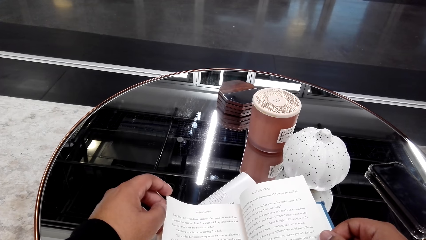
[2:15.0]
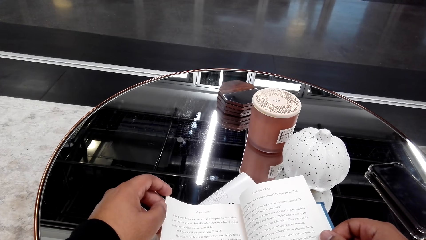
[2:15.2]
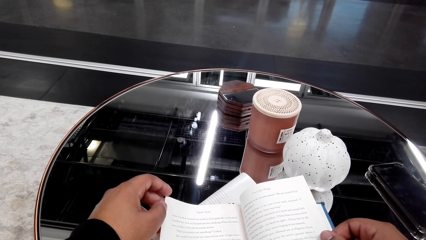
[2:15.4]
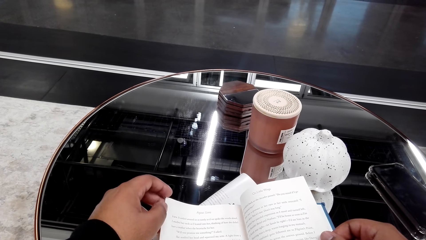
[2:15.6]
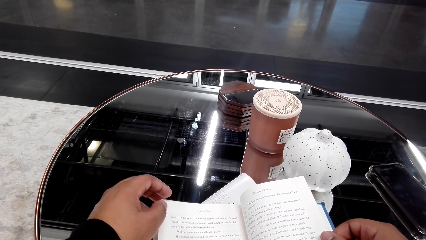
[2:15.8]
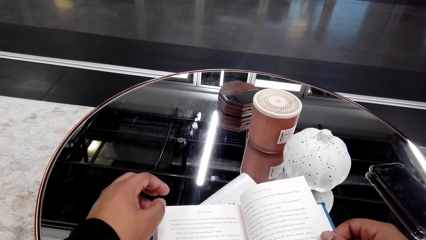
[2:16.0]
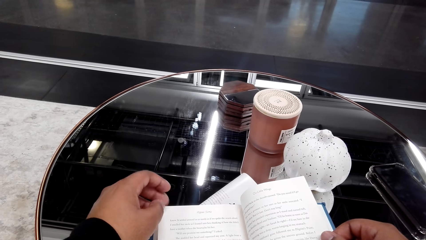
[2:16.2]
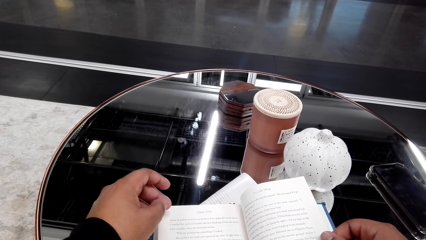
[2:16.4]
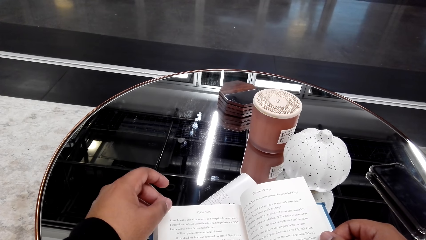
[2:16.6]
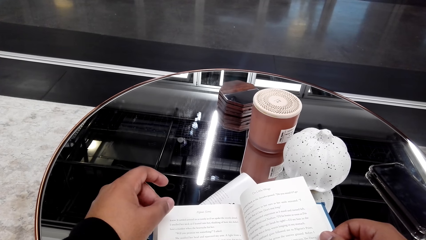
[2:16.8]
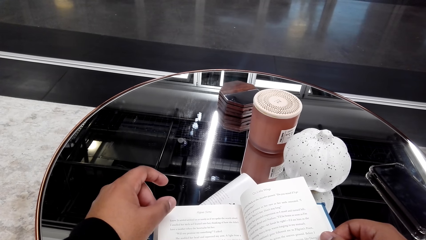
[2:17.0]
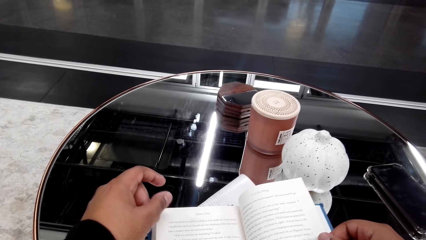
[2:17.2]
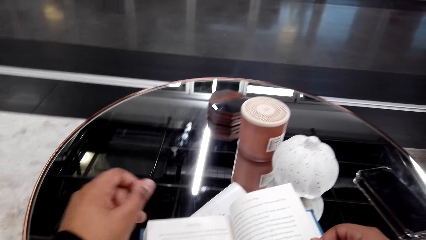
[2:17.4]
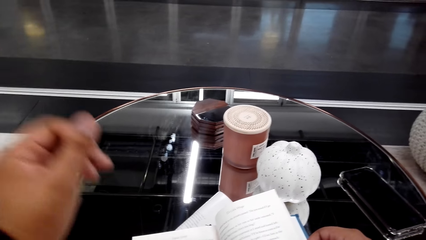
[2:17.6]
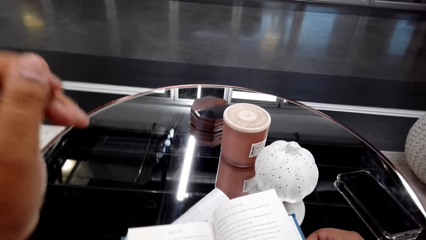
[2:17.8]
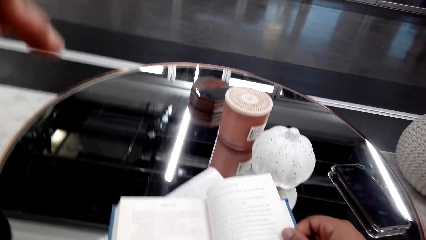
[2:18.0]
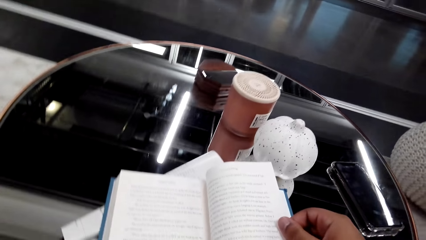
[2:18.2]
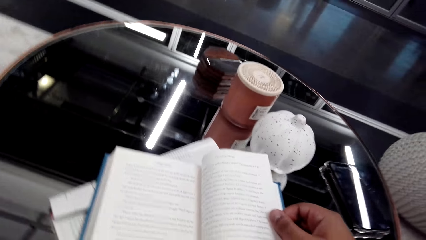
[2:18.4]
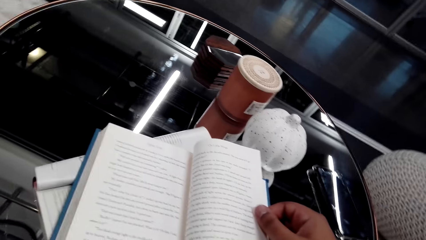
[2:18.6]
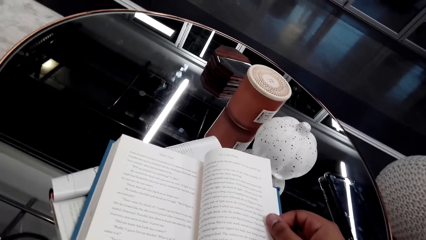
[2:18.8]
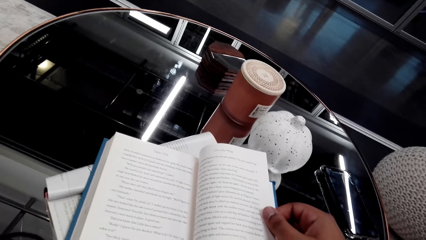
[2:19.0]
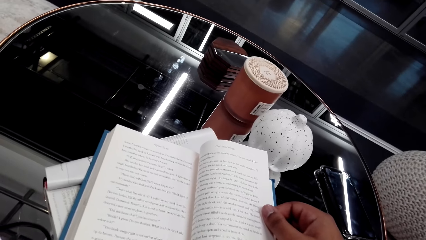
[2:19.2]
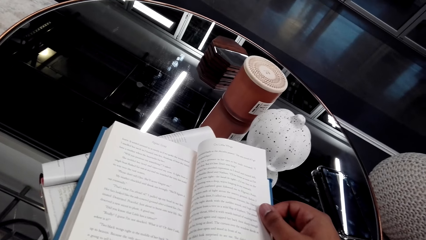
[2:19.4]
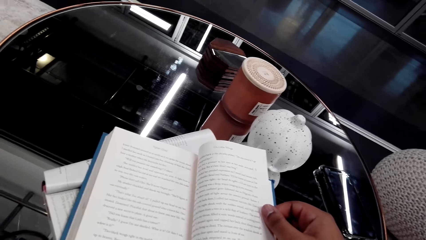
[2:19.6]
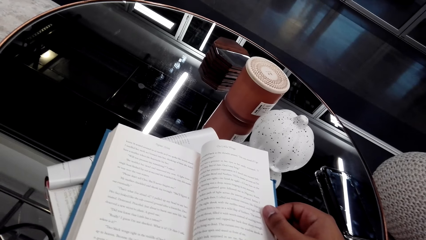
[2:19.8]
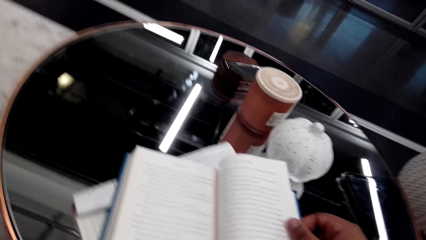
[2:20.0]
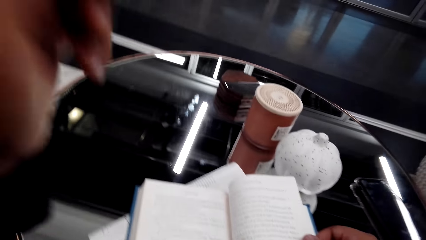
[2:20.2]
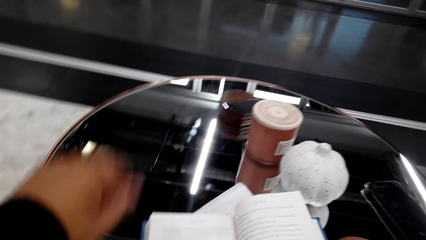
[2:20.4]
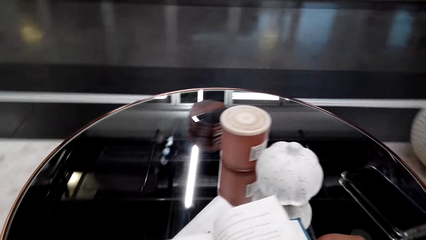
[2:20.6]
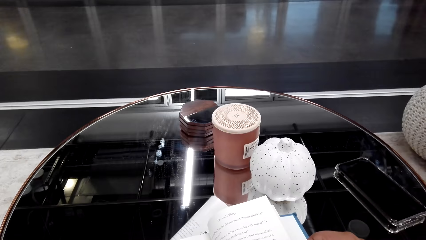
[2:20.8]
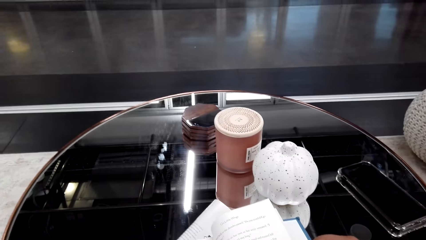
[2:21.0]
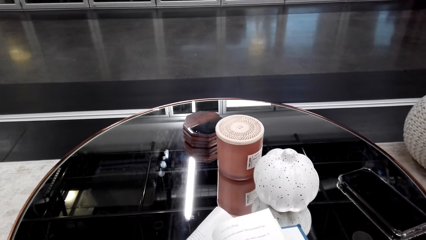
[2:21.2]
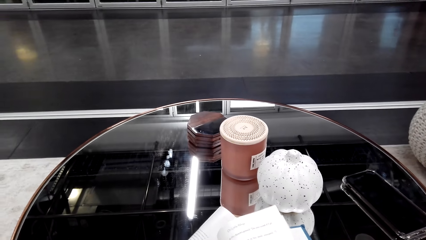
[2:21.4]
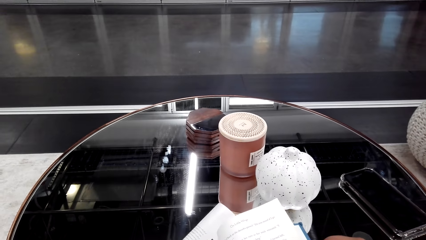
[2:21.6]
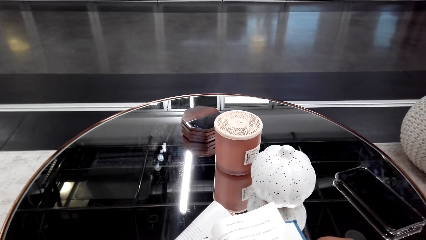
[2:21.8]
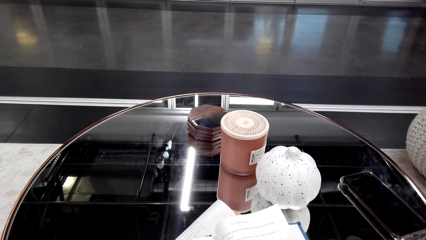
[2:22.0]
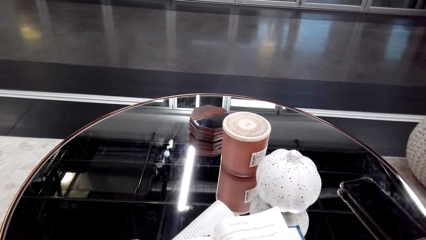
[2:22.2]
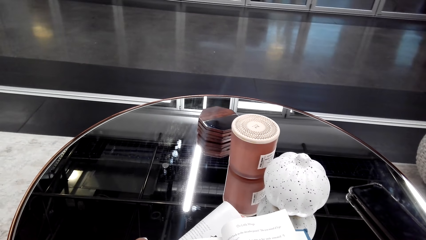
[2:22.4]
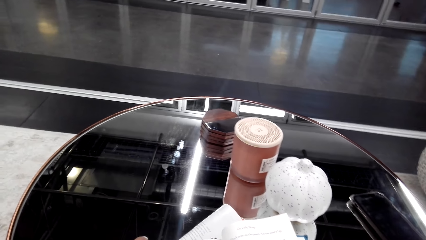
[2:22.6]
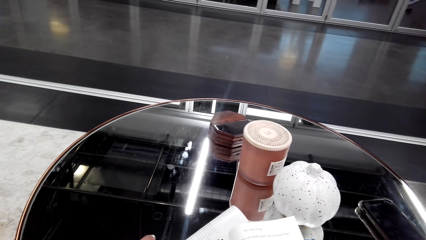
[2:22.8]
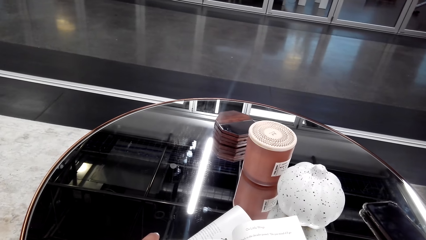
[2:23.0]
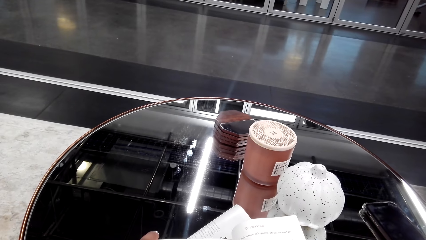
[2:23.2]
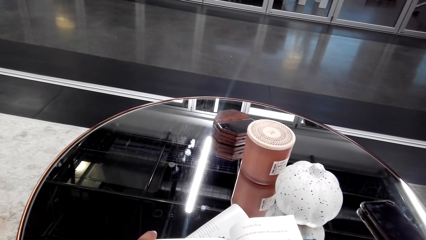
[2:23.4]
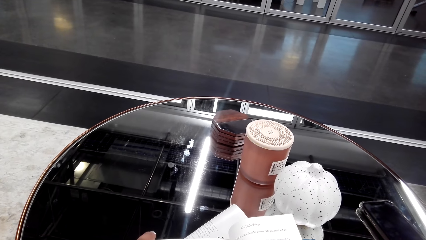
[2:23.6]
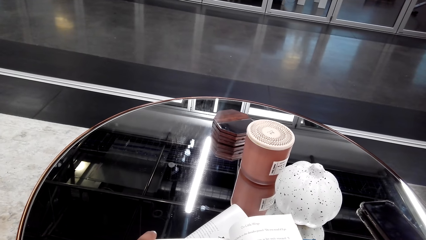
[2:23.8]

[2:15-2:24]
The camera wearer touches something. They read a book.

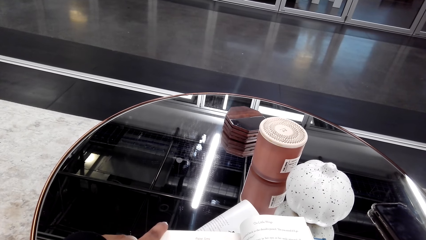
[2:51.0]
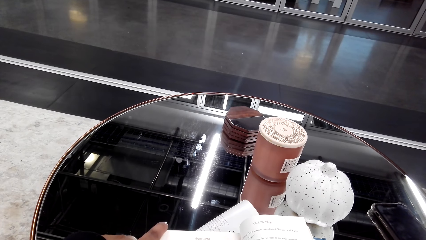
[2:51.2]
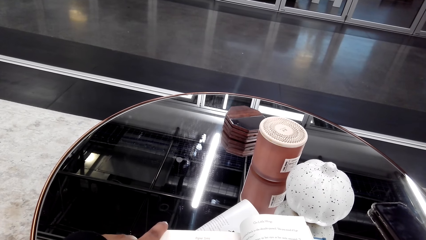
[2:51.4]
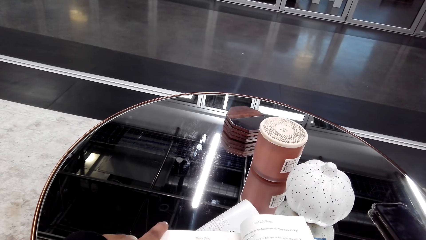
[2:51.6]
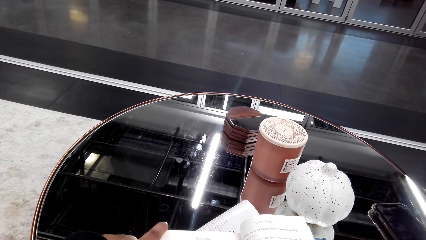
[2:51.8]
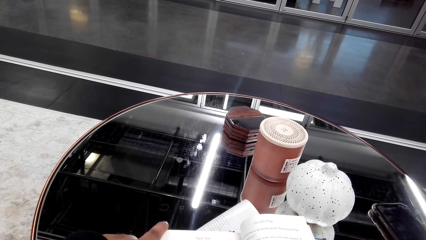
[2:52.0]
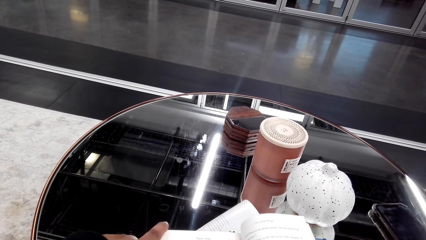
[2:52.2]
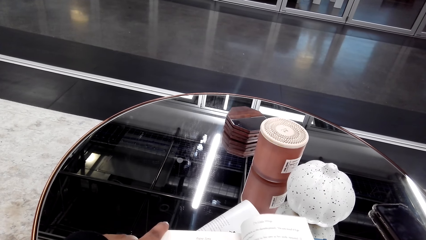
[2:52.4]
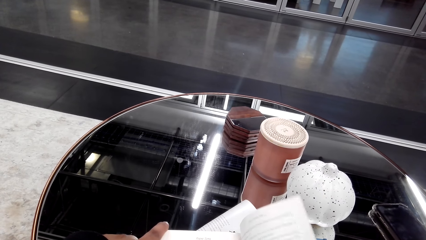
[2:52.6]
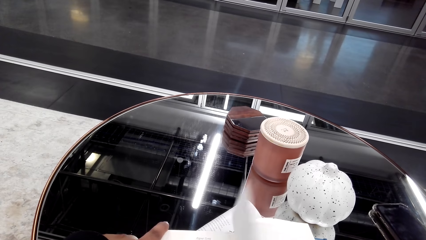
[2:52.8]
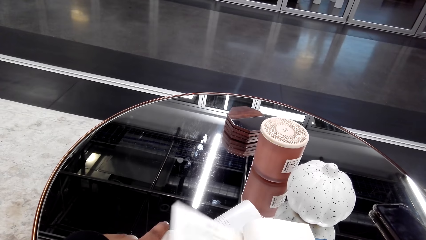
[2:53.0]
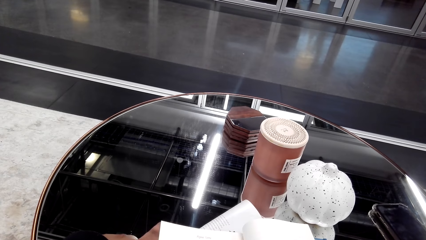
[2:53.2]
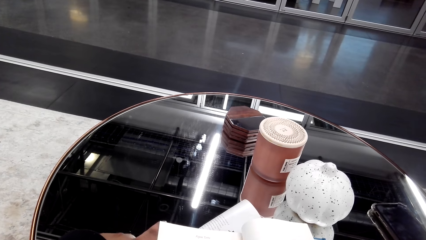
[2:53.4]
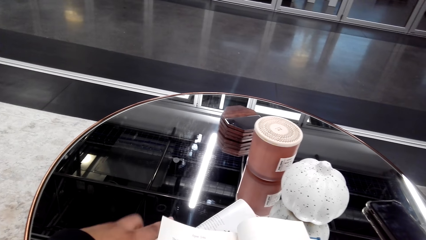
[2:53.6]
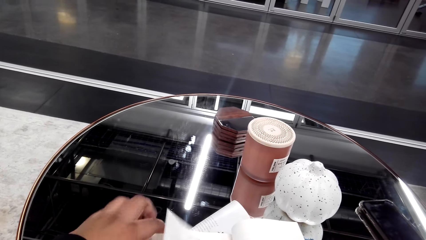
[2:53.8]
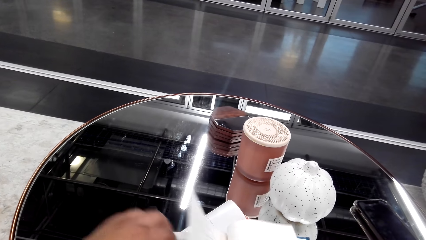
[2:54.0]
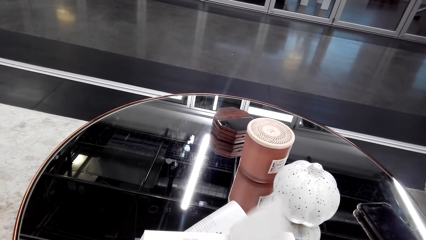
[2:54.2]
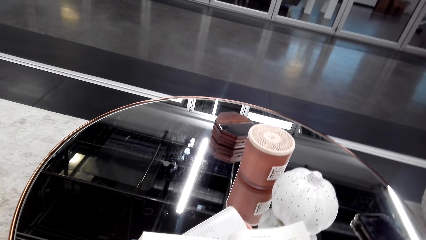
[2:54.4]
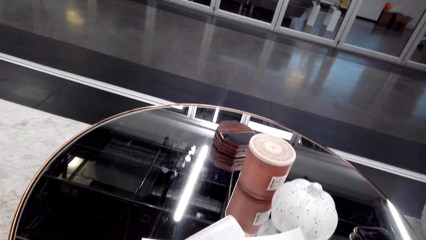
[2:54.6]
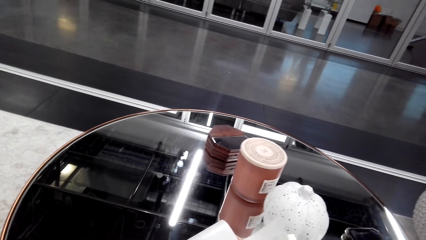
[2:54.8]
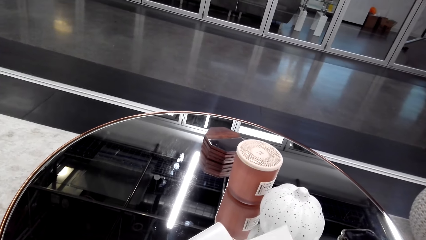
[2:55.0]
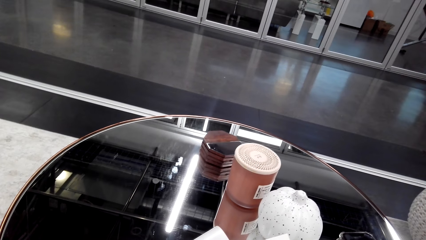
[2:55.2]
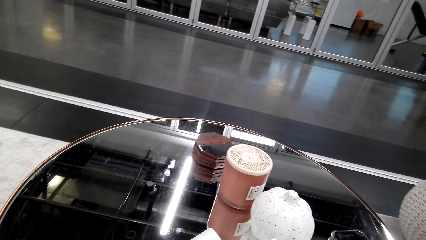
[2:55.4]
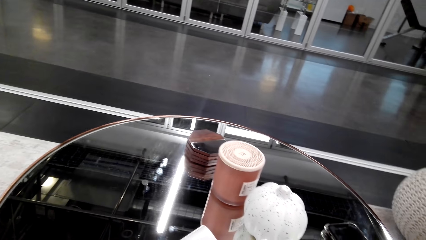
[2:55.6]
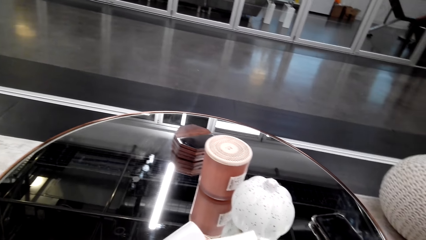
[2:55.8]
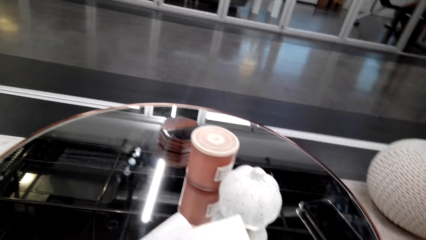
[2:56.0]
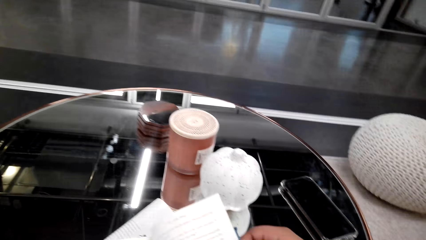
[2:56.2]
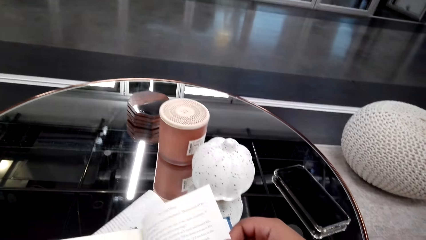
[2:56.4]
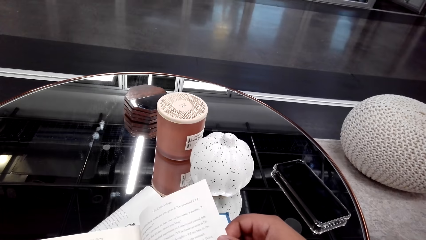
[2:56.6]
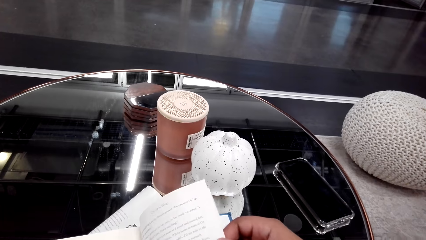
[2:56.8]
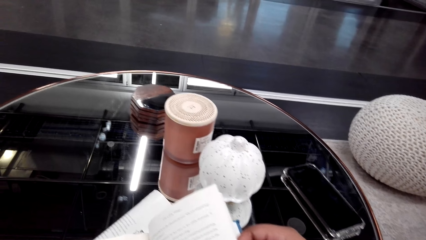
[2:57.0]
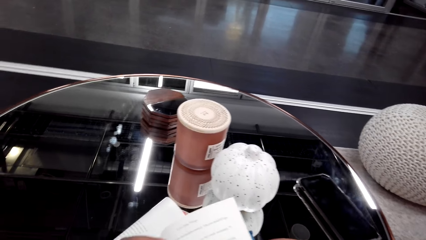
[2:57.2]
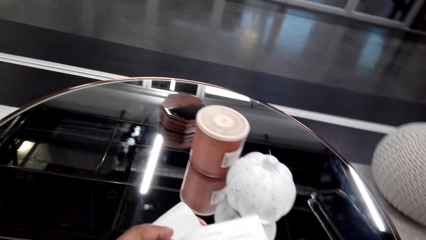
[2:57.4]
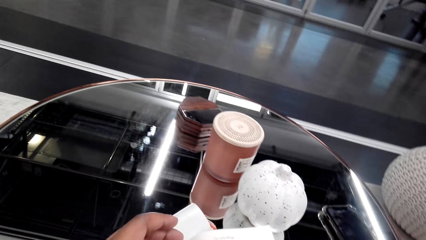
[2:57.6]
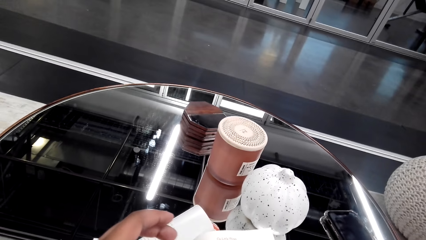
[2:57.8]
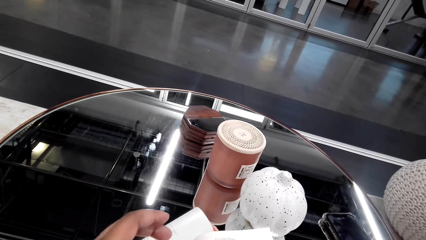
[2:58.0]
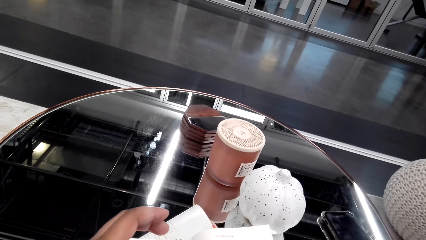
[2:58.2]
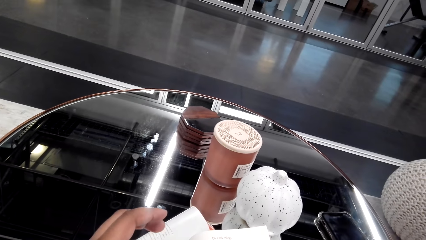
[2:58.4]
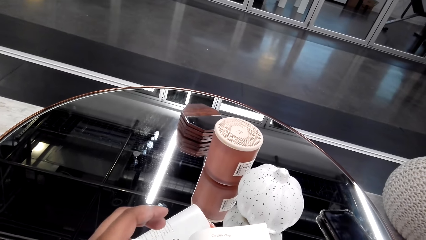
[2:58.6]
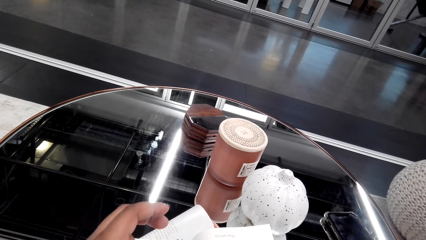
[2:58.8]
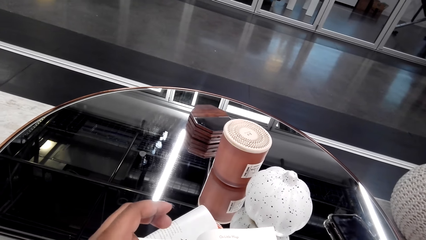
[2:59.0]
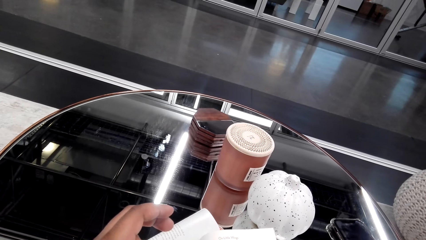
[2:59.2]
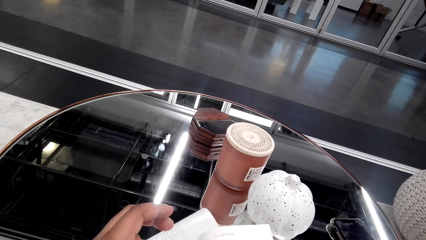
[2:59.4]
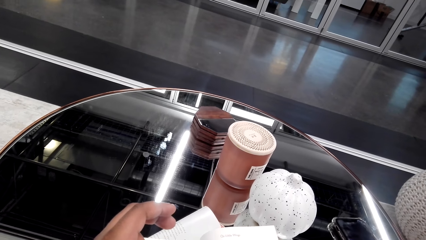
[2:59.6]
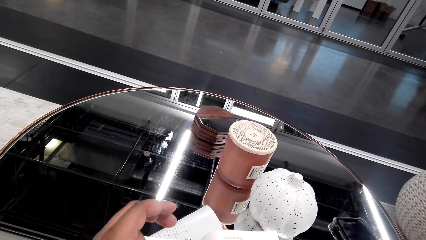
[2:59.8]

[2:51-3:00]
The camera wearer flips pages. They read a book.
